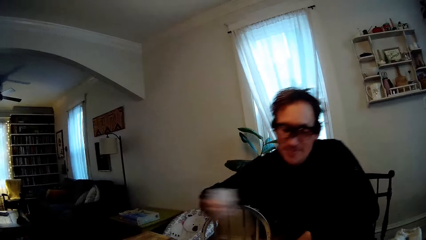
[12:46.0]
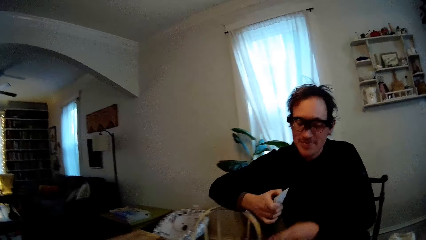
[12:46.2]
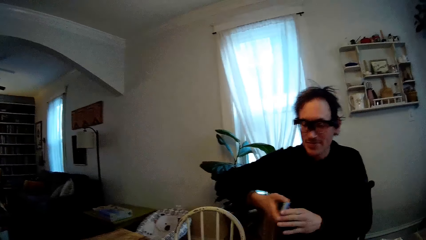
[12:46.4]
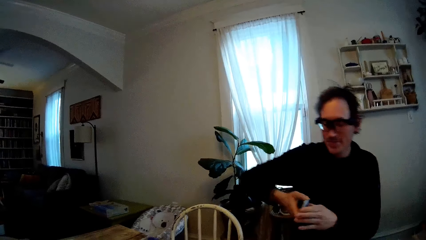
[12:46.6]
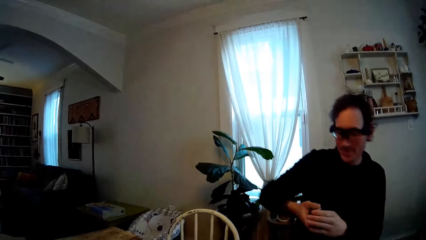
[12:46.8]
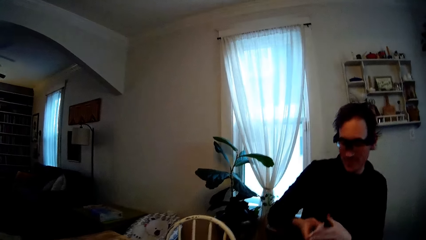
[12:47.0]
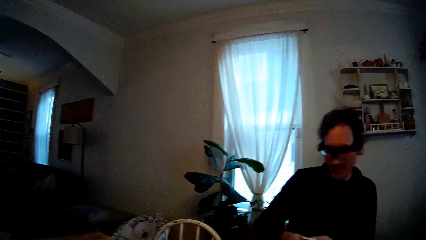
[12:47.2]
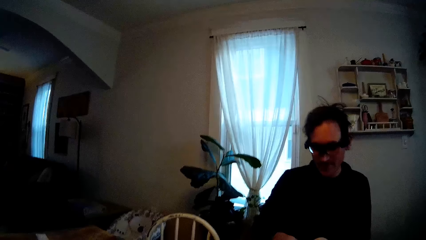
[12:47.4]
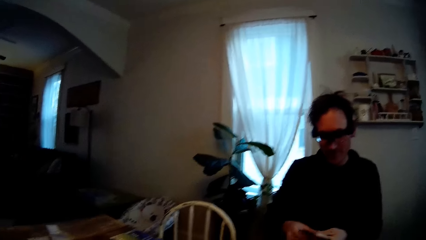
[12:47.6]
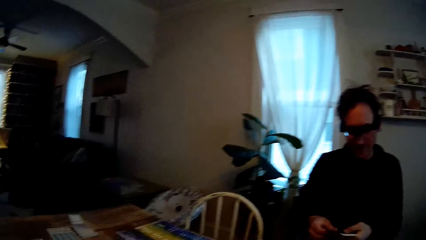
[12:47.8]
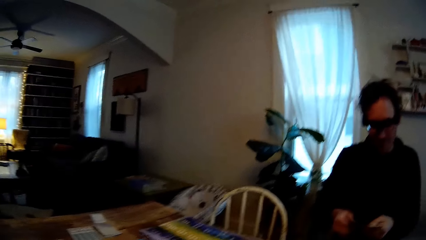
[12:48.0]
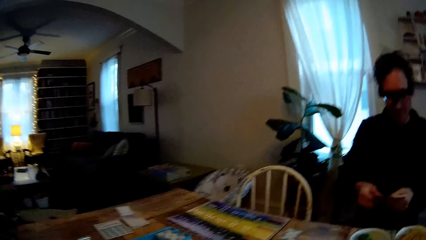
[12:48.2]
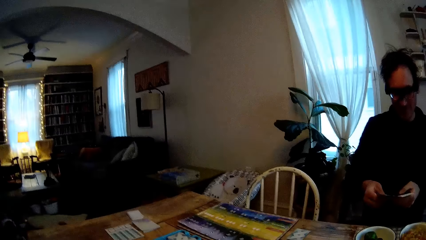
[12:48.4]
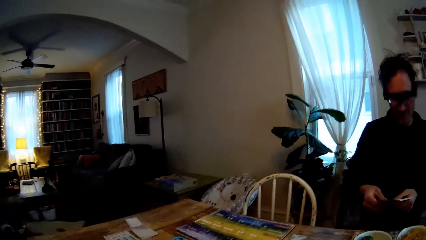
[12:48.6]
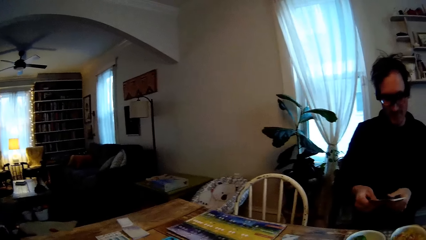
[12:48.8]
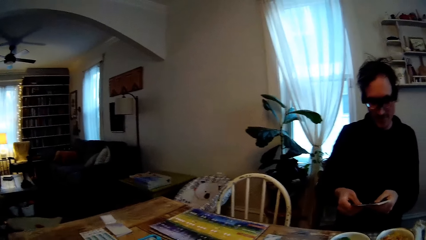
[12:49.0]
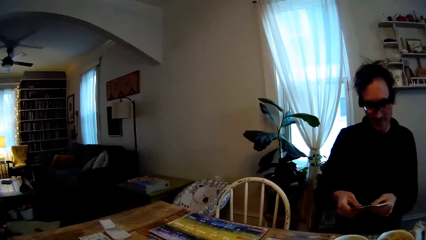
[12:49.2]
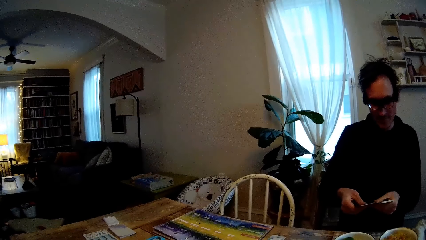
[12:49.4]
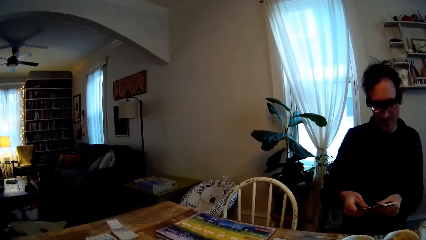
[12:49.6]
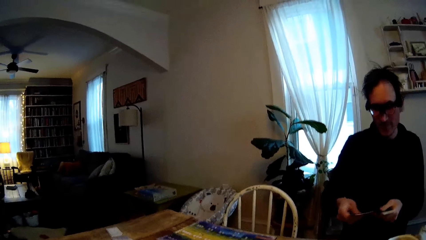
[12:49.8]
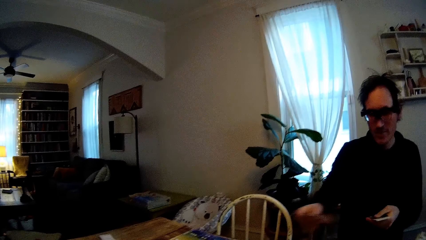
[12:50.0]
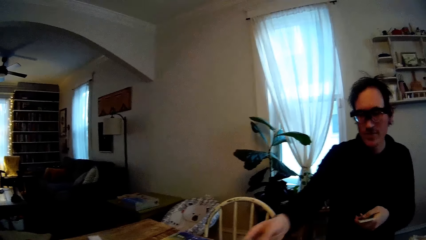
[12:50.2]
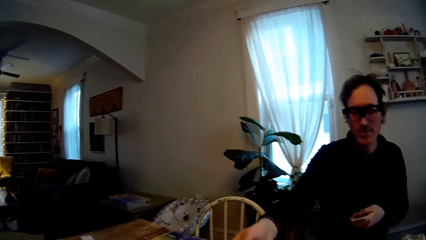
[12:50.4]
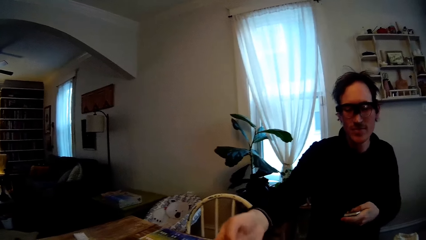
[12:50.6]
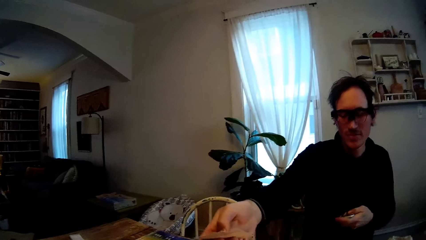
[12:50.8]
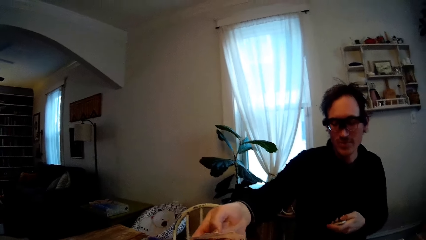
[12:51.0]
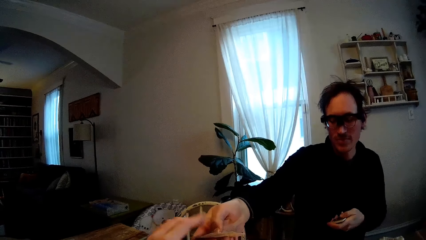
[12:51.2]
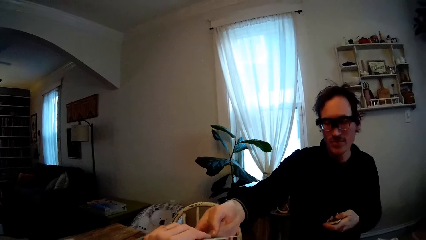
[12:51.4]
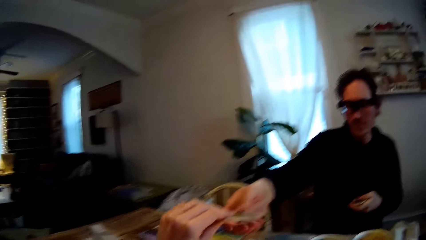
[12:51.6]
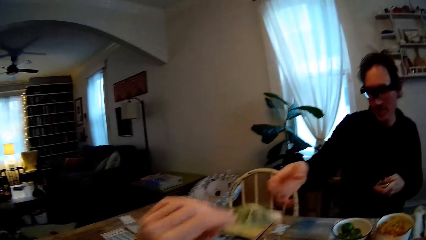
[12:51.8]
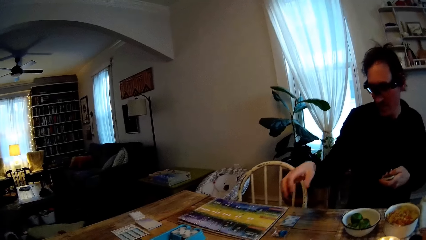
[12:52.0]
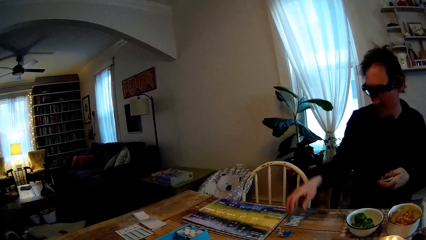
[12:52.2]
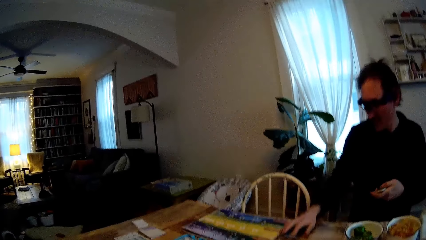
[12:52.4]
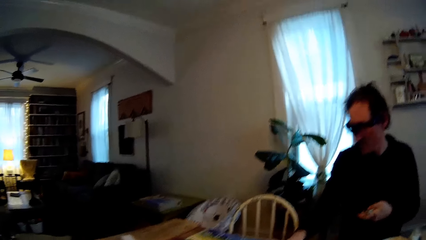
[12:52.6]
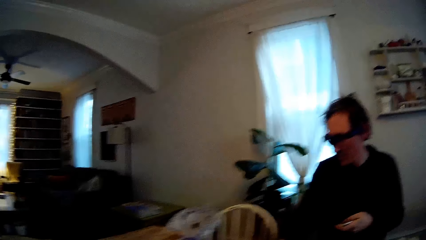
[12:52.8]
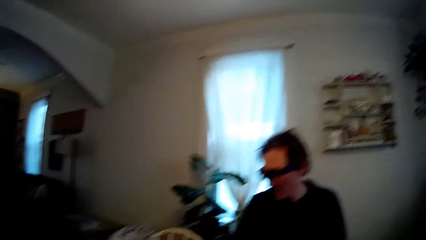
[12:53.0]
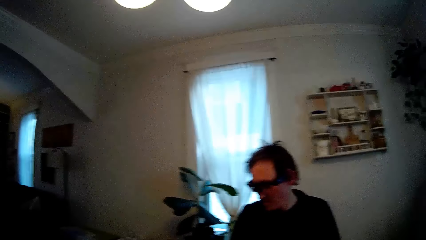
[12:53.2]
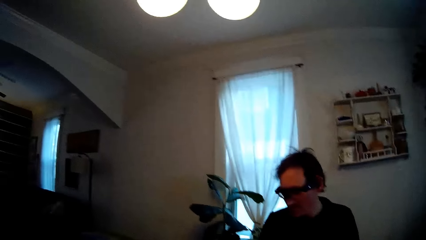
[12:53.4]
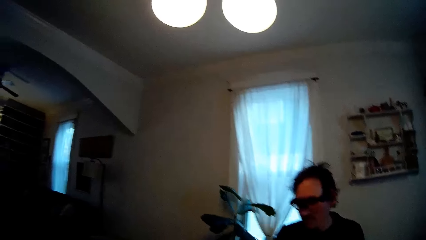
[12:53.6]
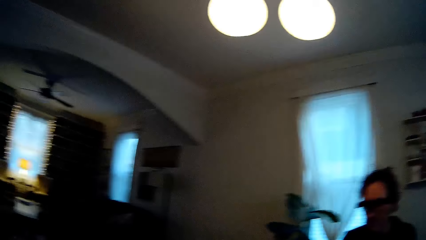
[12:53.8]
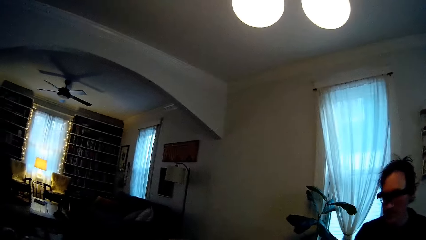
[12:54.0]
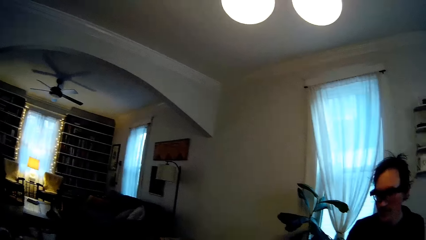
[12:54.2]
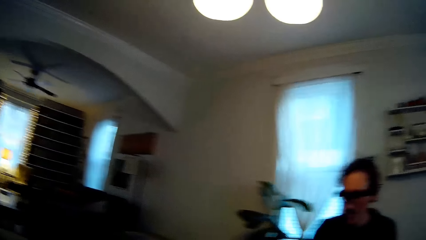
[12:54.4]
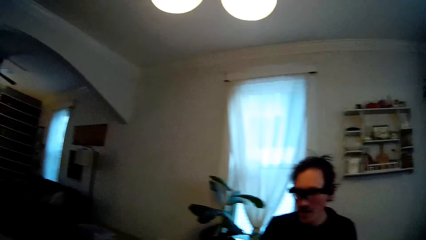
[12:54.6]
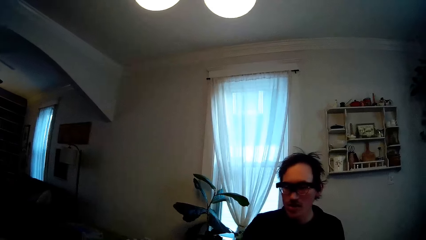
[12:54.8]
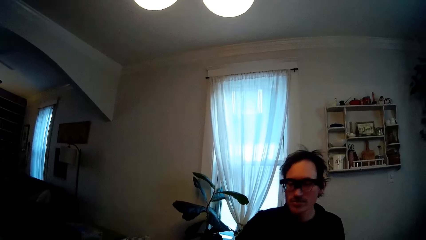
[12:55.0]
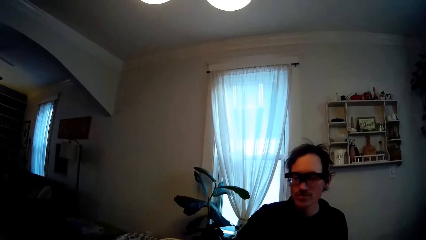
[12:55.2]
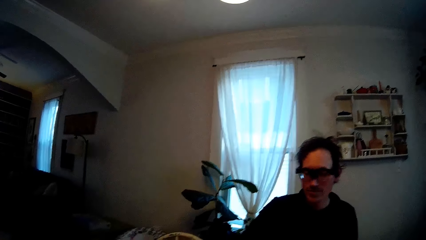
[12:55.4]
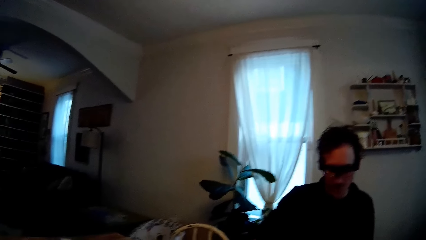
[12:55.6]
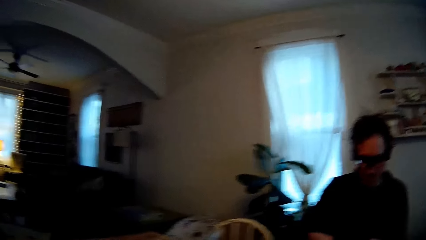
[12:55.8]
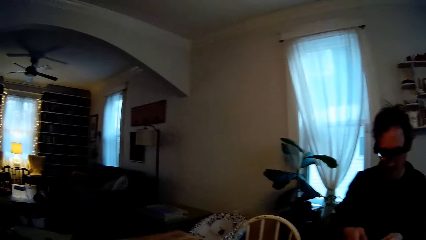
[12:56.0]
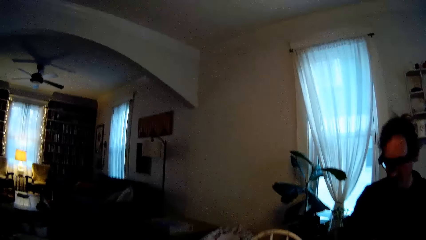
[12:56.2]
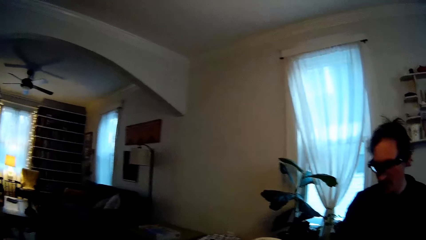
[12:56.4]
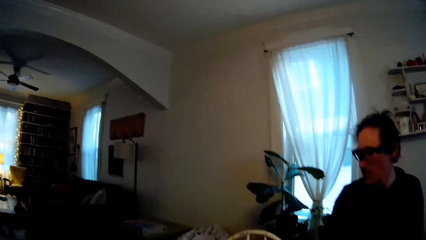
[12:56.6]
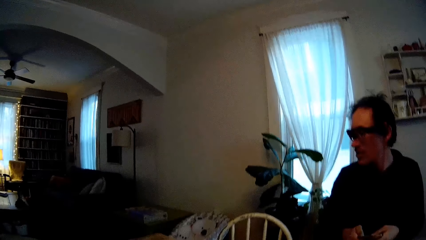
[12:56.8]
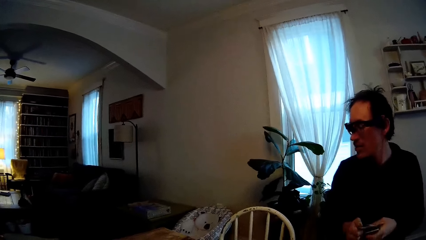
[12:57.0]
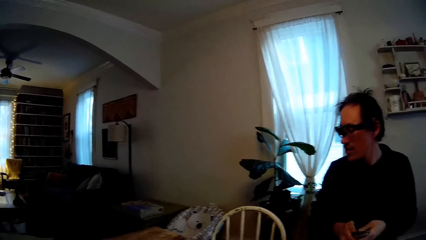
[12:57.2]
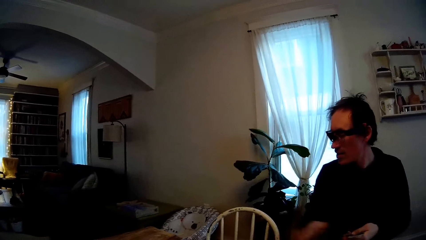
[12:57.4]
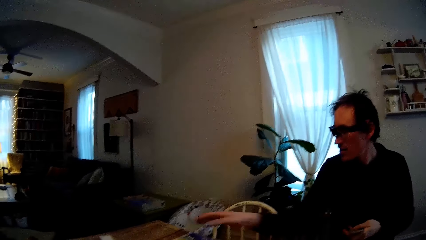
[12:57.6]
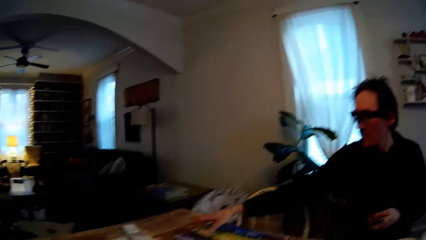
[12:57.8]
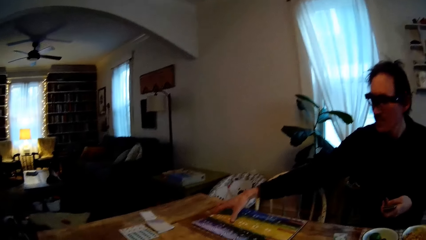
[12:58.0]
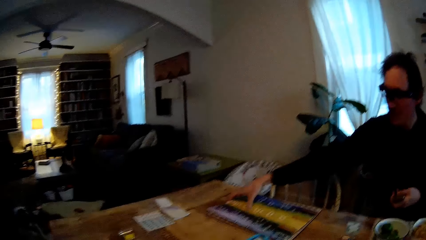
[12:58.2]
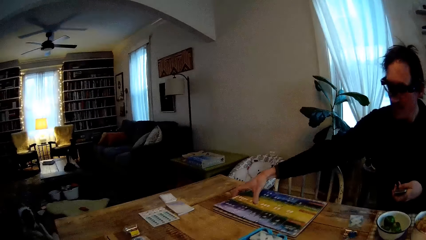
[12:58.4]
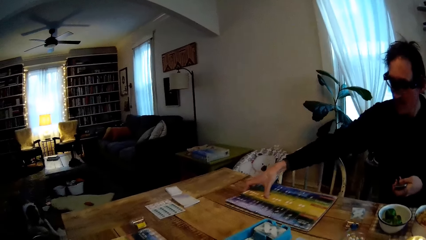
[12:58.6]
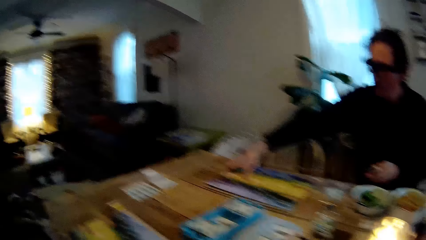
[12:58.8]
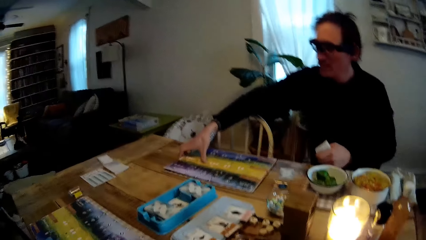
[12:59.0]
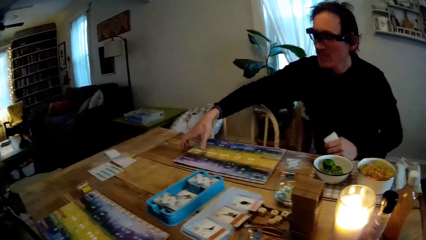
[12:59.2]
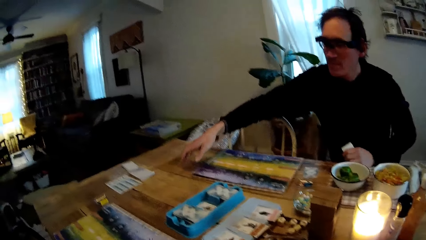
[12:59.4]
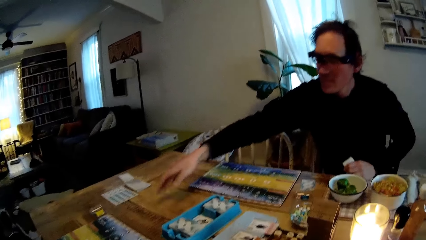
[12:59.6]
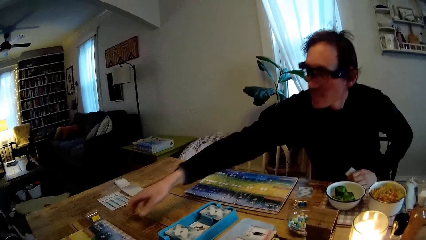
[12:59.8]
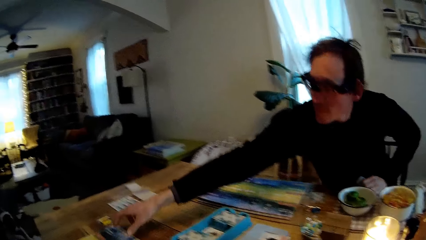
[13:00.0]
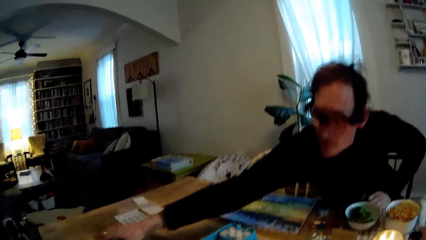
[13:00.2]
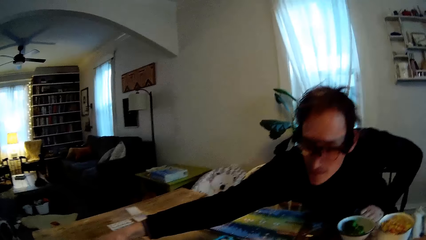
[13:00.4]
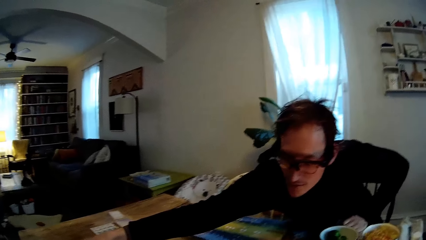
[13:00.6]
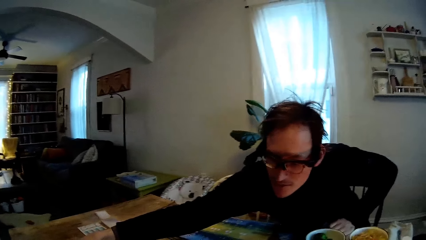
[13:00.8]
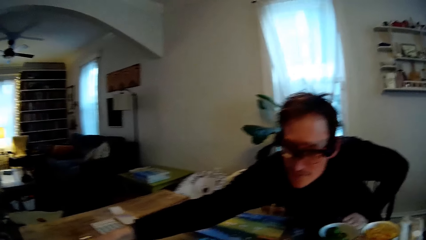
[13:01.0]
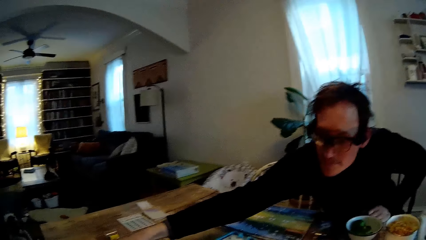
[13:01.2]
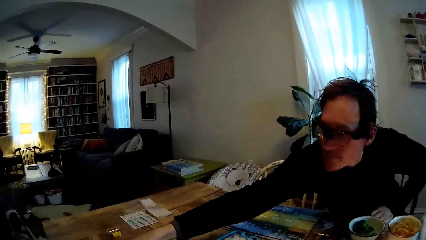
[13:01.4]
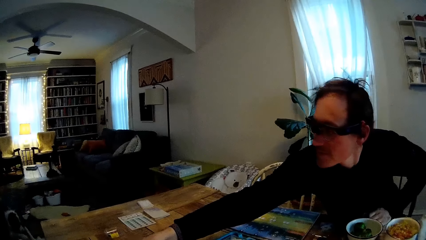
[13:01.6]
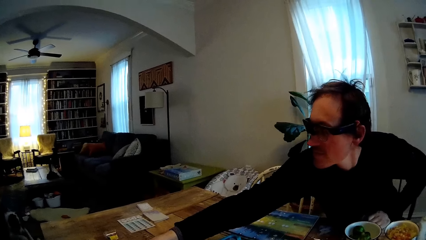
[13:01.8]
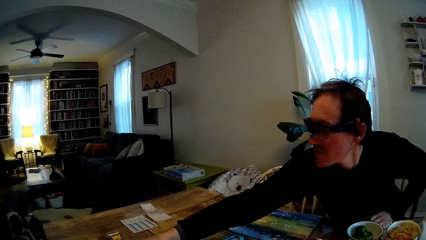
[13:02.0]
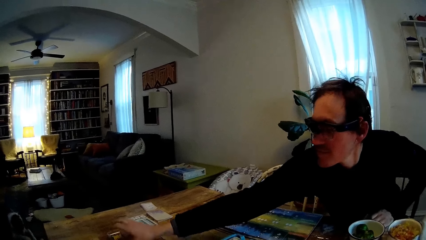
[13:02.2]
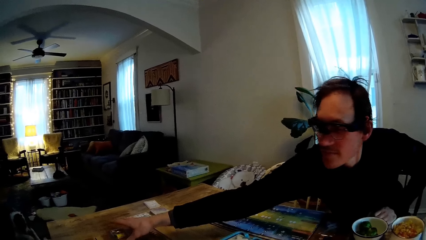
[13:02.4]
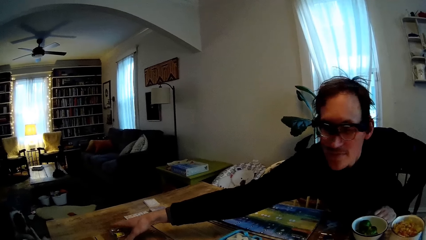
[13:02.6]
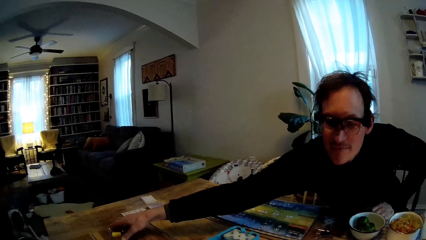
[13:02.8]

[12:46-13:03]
The man holds the cards with both hands. He takes the cards. He passes some cards to the camera wearer with his right hand. He touches a card on the table with his right hand. The camera wearer talks with the man. They look around the house. The man shifts a game board on the table with his right hand. He shifts the game board again. He takes the cards.
